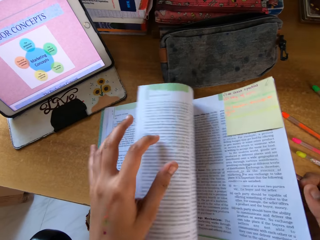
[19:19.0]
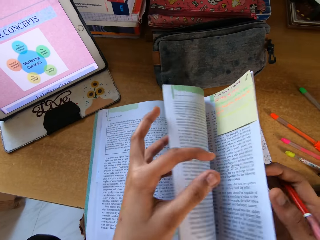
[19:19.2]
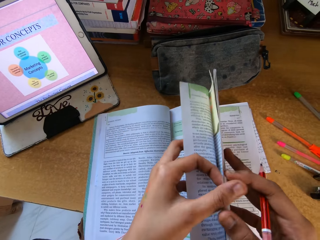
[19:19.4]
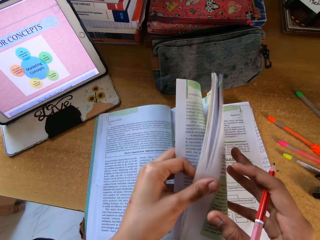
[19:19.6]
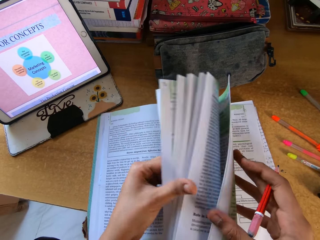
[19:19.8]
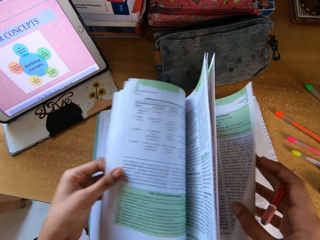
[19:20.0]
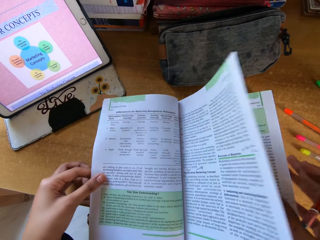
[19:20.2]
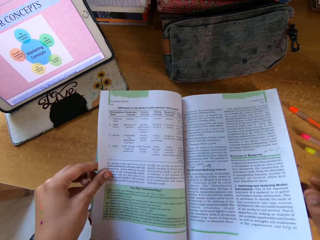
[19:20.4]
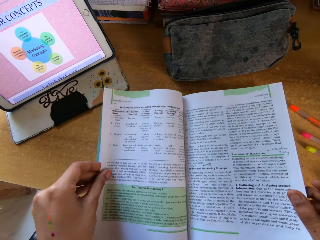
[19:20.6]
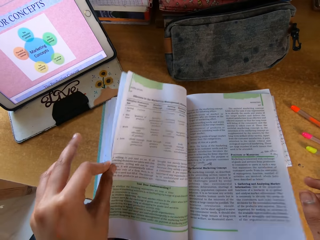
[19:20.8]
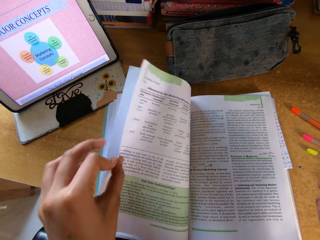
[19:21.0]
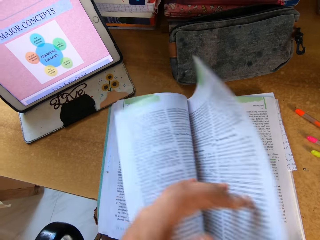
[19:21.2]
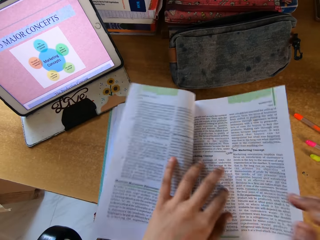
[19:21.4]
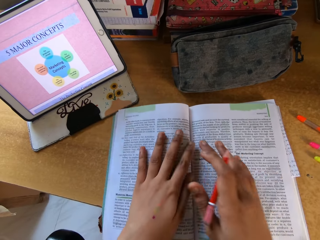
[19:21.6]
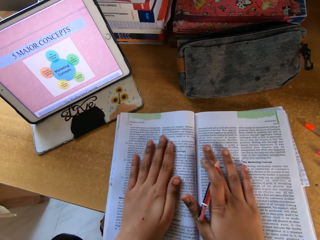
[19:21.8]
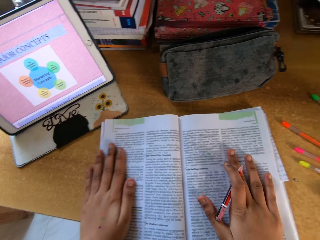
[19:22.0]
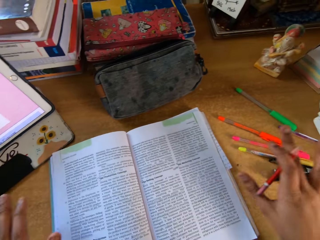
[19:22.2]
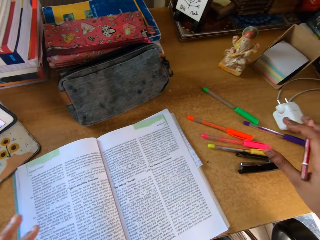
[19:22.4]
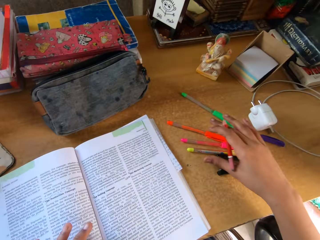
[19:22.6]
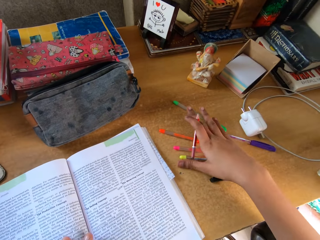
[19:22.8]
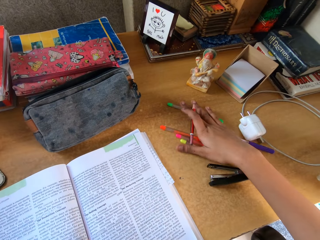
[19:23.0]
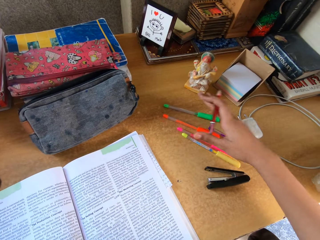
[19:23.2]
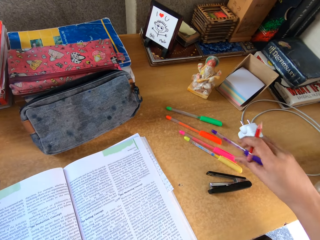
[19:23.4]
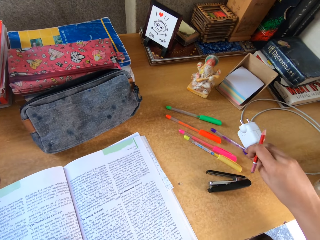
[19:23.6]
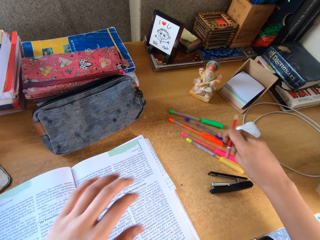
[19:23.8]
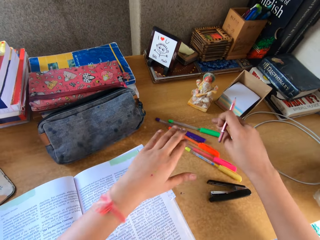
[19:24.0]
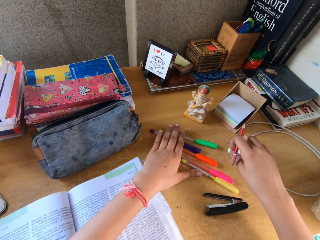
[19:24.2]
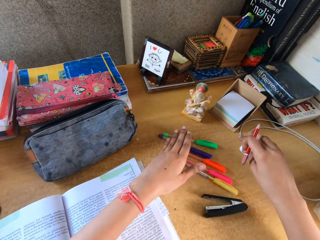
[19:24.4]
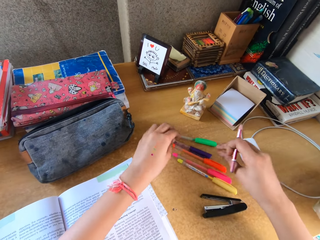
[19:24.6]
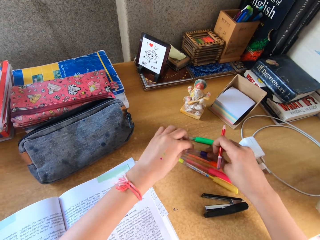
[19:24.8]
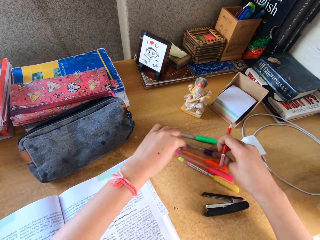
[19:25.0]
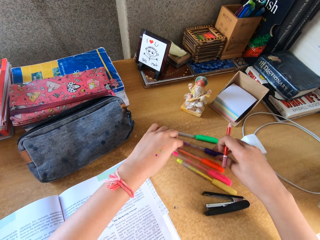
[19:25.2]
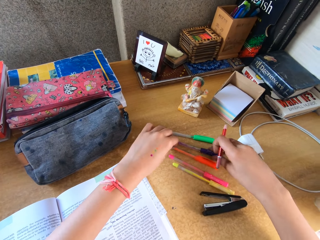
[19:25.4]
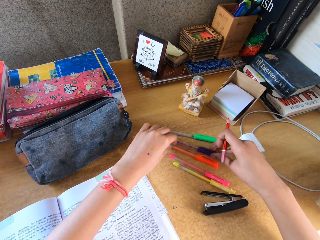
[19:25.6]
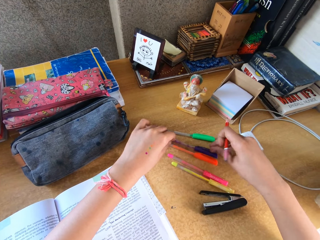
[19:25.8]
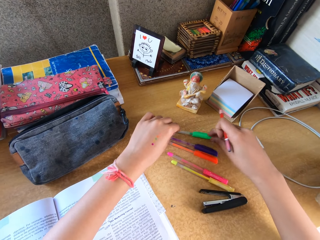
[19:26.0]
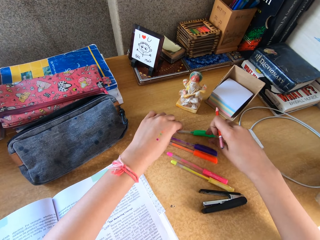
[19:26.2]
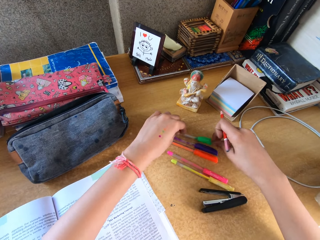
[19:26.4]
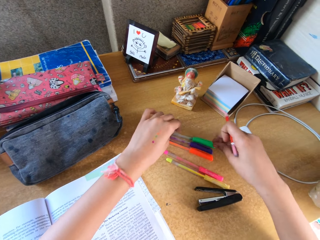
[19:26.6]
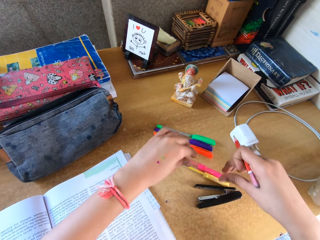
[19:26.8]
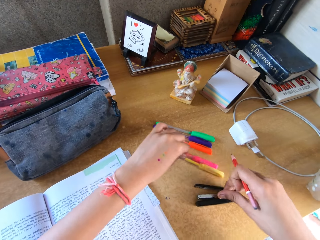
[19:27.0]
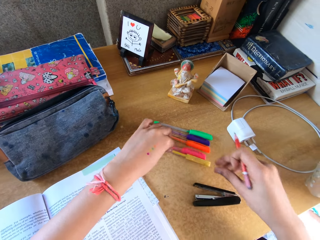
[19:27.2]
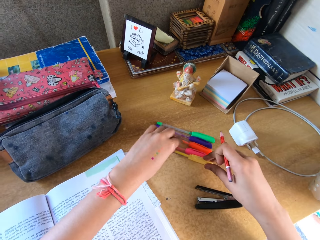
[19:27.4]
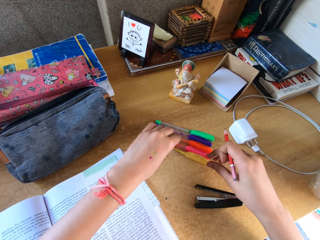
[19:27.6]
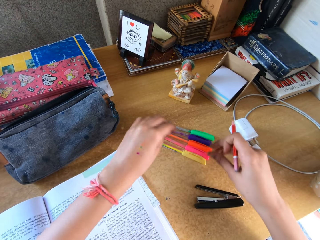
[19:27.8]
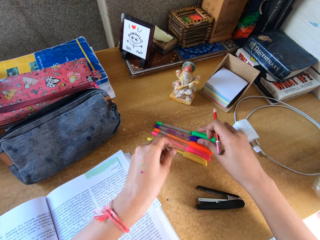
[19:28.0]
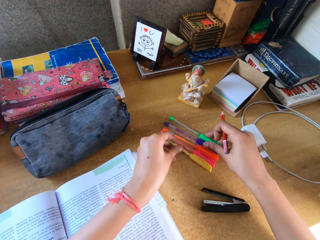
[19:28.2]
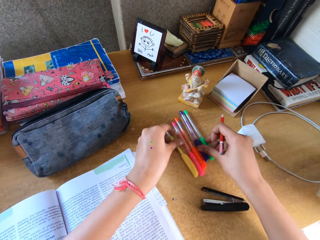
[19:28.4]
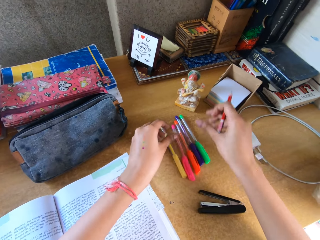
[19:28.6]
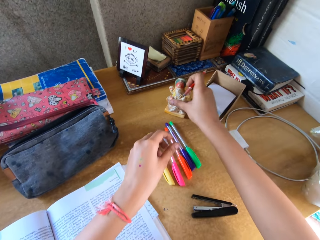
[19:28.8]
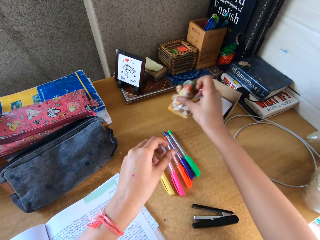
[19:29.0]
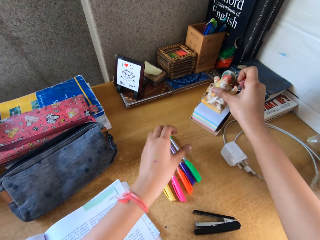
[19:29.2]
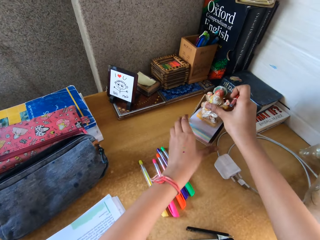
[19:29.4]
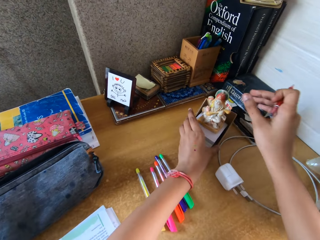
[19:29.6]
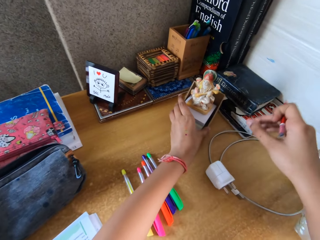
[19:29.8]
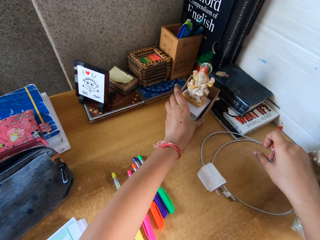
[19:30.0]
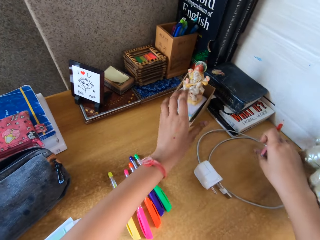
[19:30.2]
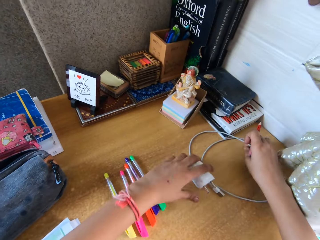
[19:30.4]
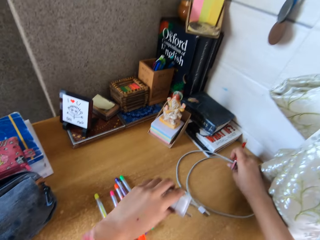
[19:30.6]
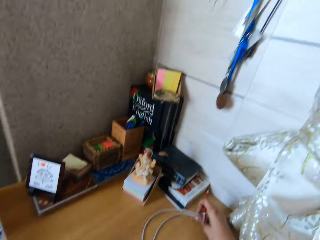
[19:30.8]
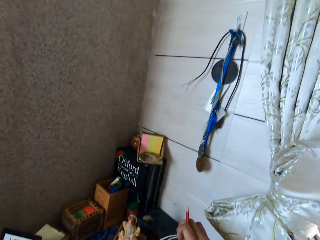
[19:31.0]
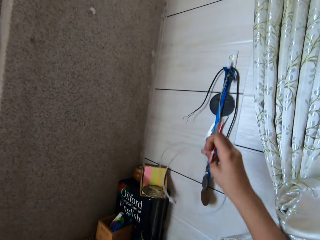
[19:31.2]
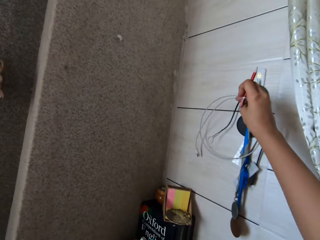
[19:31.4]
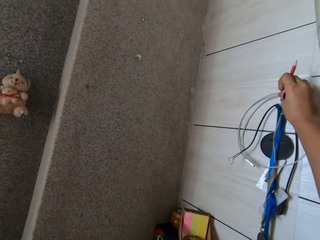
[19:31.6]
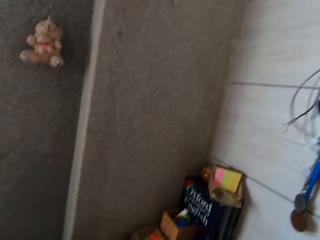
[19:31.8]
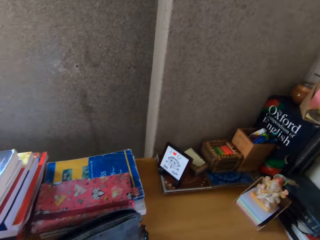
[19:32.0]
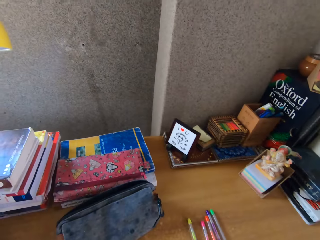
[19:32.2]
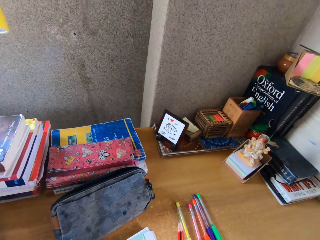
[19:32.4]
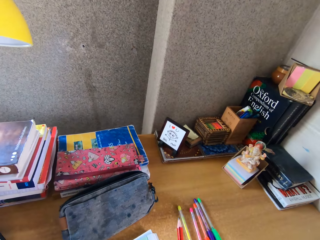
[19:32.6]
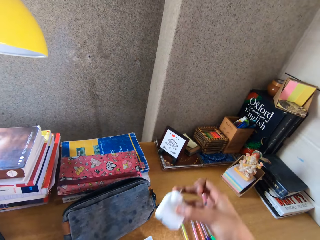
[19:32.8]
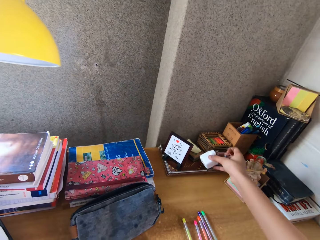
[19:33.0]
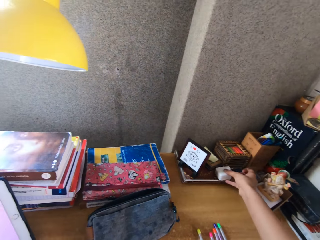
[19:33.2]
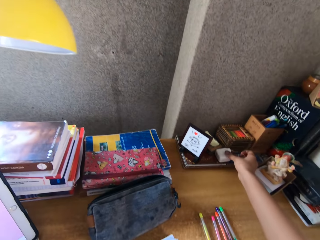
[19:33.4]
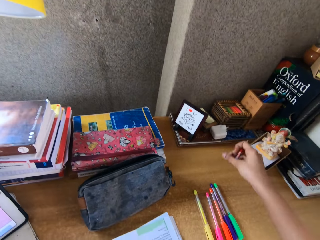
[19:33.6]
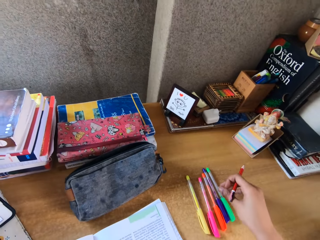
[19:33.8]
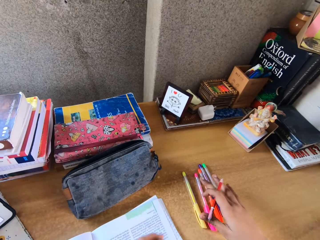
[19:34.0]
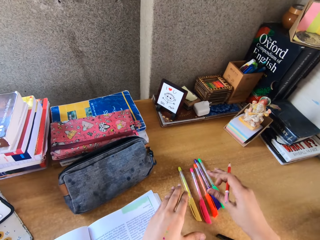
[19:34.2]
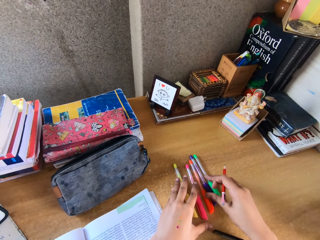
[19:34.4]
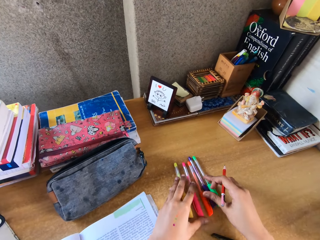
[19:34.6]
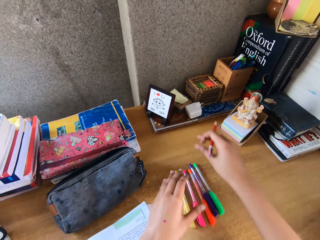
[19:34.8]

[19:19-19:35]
The camera wearer touches the pen on top of the table. They arrange the pens and arrange the table.

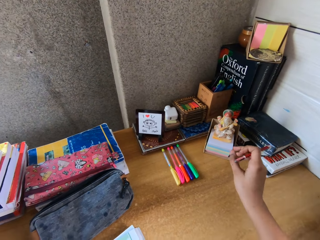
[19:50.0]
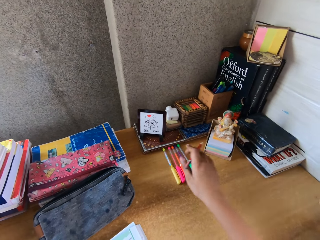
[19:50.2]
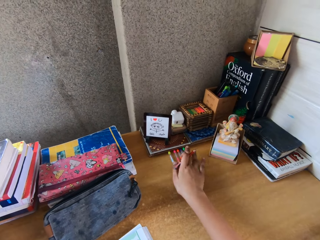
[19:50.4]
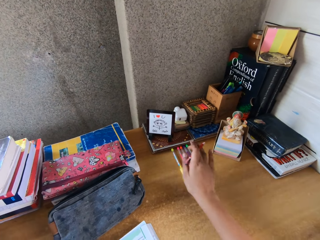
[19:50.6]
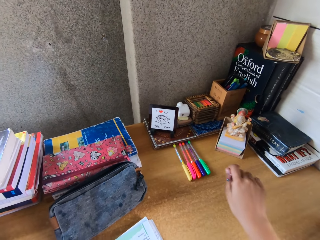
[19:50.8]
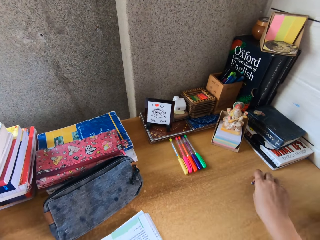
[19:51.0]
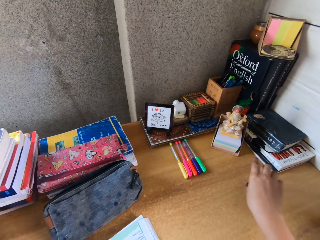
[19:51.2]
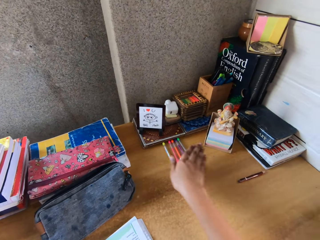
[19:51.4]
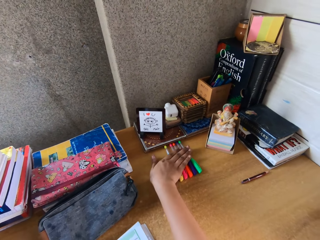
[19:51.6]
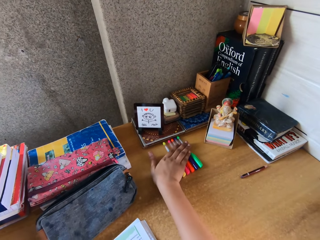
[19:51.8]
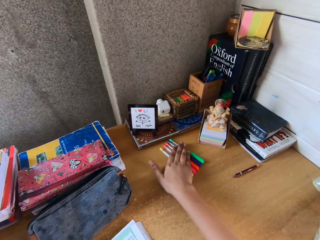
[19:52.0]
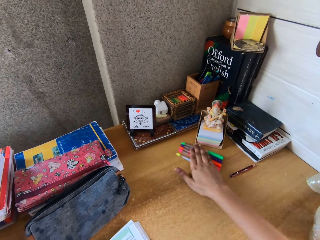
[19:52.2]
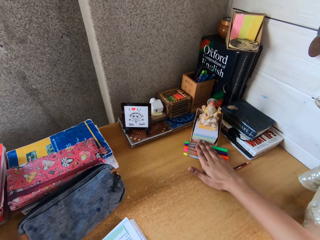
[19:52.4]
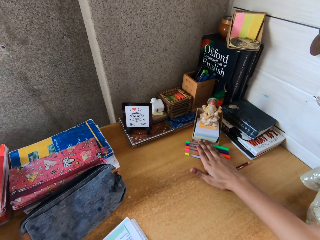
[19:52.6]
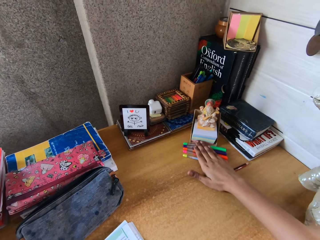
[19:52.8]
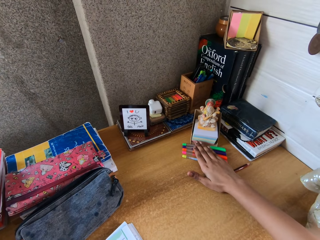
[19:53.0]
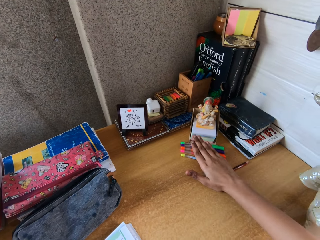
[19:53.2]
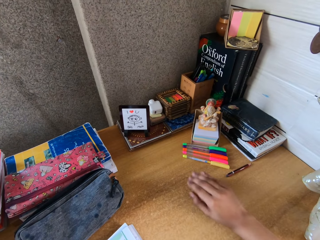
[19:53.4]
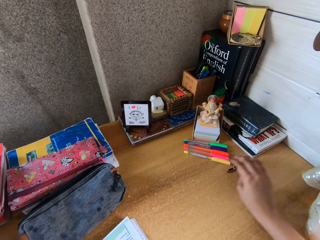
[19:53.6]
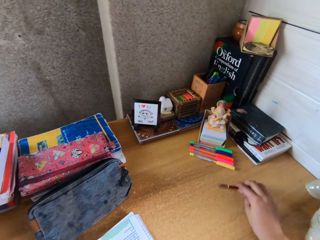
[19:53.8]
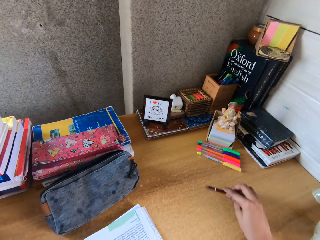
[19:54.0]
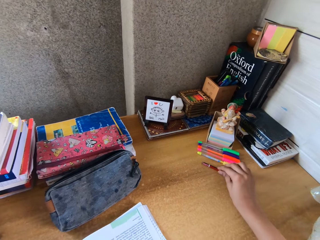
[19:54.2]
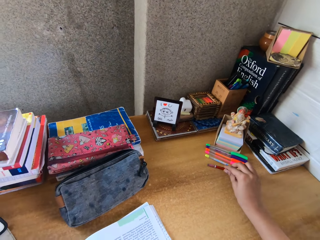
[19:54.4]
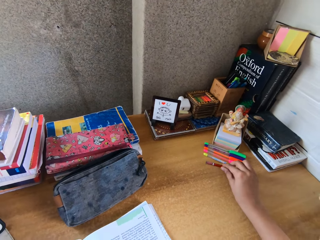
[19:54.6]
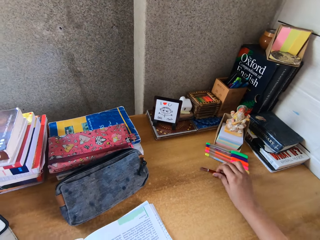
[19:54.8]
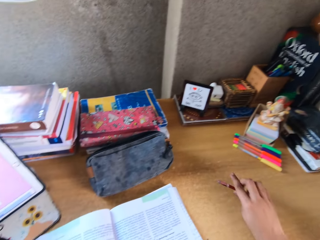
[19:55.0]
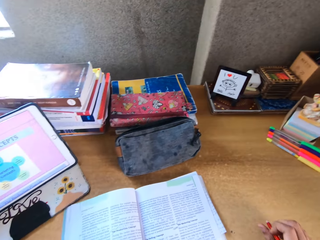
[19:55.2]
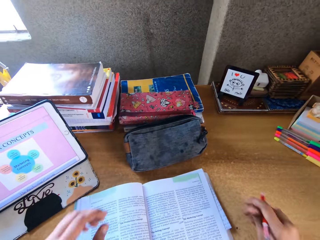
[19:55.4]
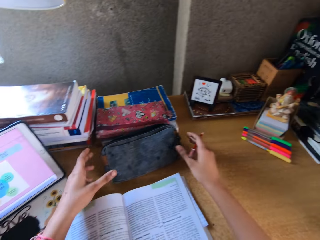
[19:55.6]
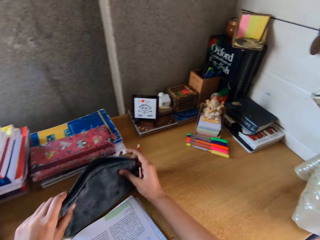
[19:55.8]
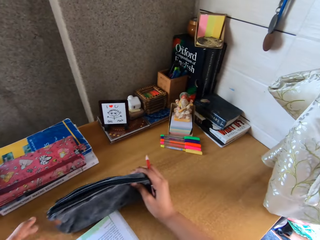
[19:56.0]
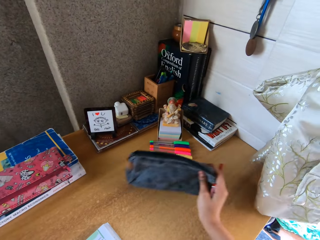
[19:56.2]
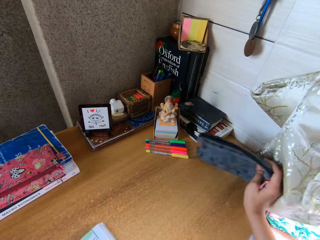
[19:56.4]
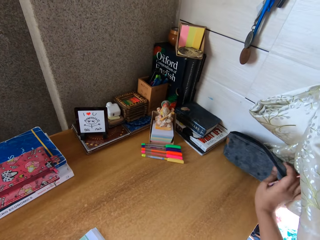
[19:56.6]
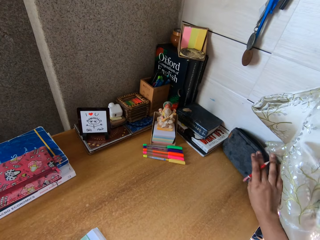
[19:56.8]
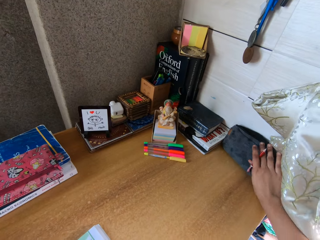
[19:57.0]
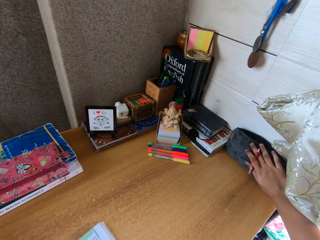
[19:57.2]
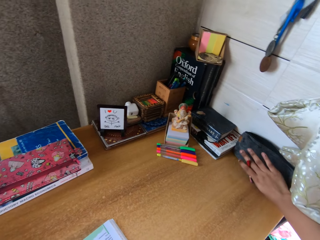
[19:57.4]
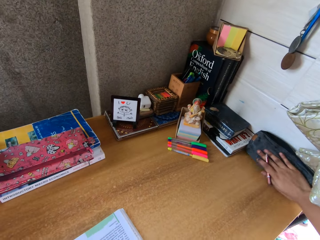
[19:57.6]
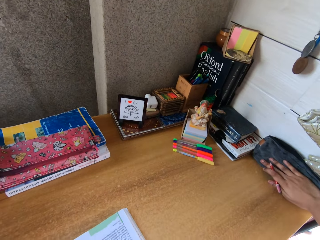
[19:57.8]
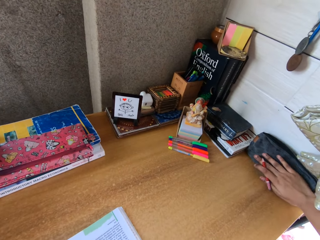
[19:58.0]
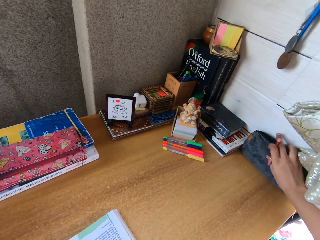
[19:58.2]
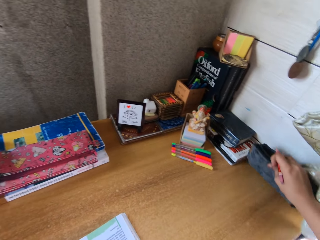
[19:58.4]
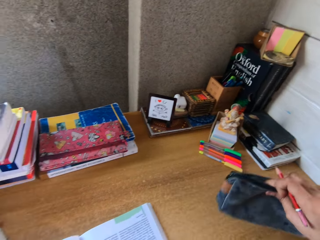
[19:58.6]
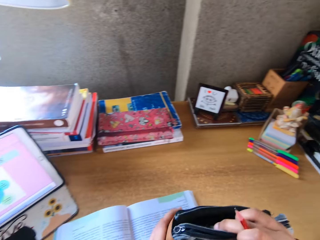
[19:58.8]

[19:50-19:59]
The camera wearer puts a pencil on top of the table. They arrange the table.
